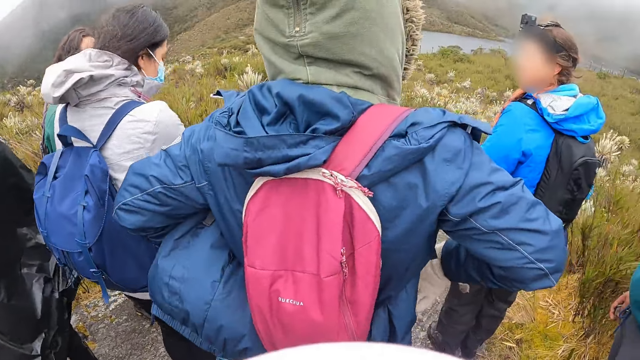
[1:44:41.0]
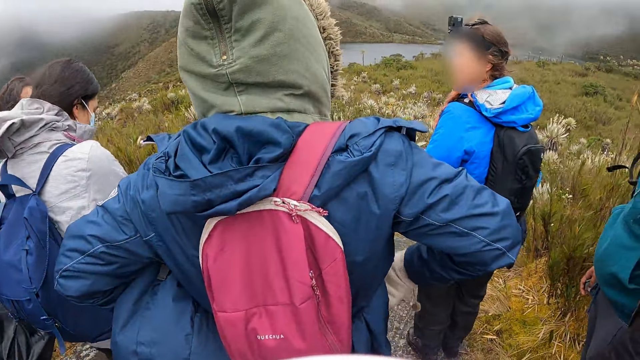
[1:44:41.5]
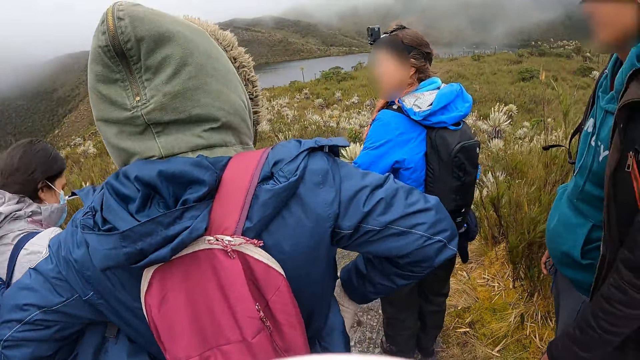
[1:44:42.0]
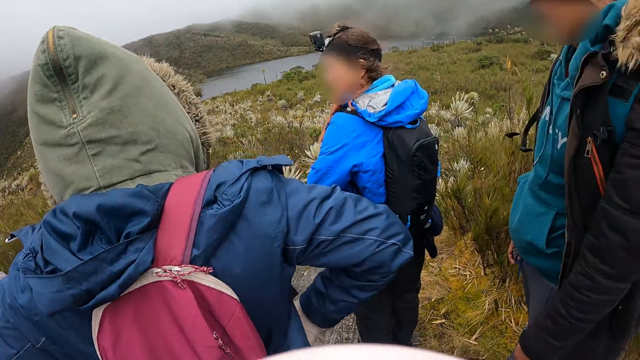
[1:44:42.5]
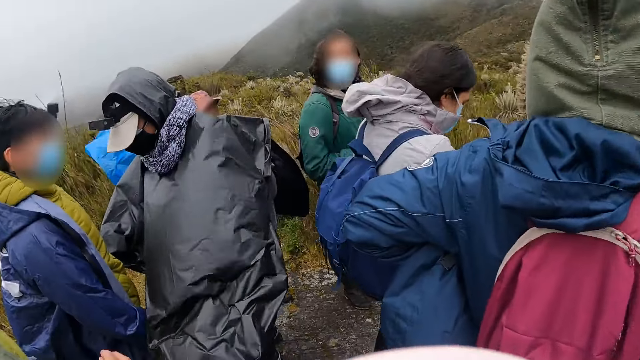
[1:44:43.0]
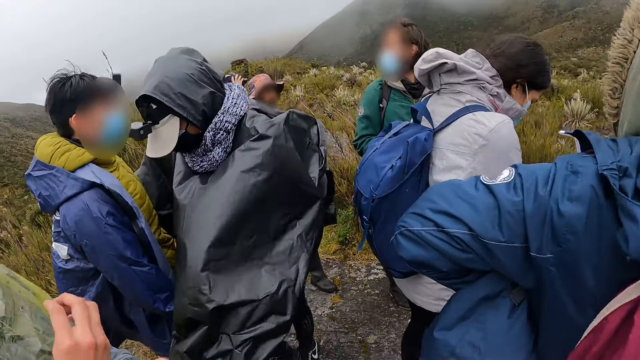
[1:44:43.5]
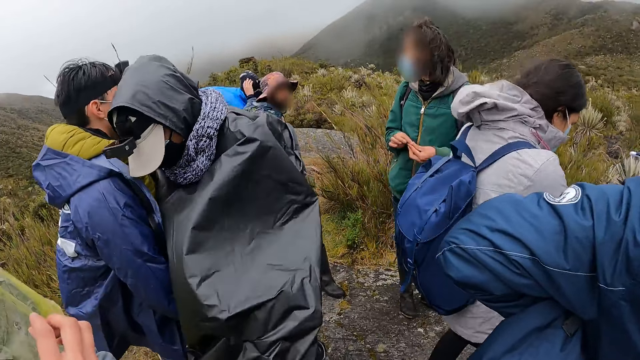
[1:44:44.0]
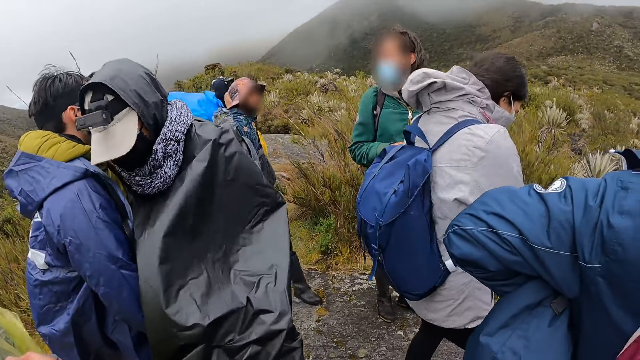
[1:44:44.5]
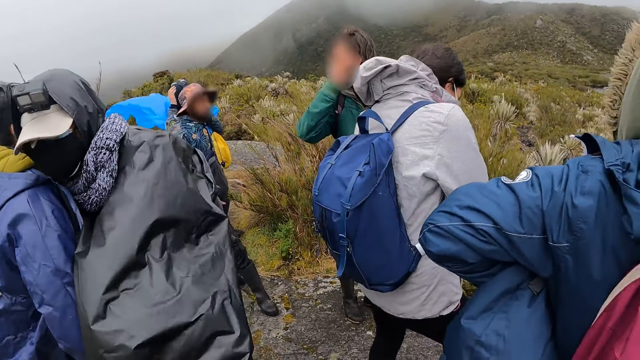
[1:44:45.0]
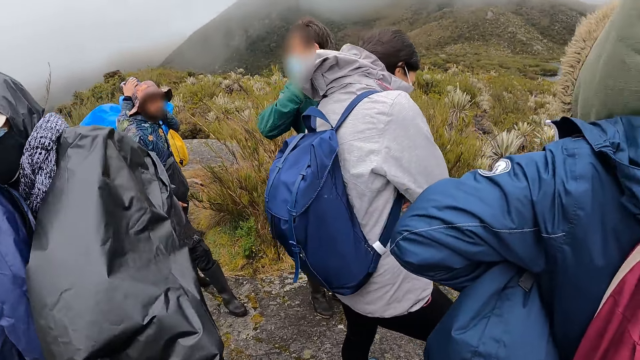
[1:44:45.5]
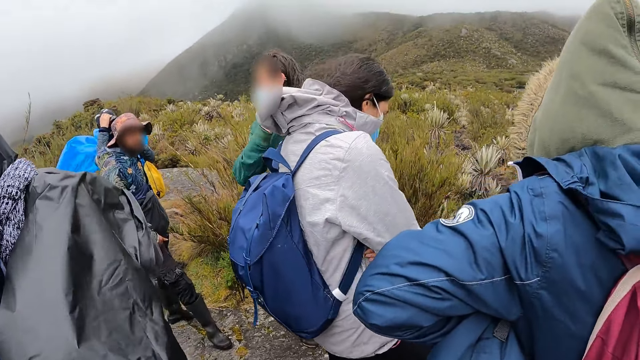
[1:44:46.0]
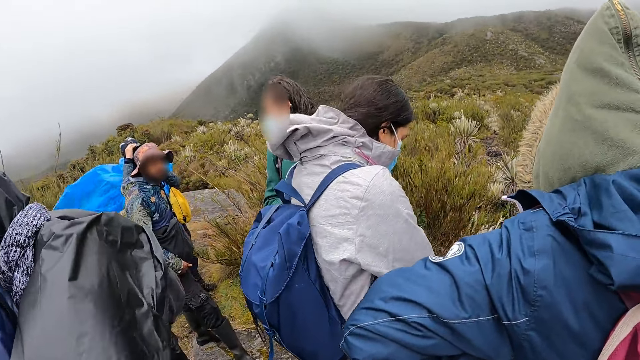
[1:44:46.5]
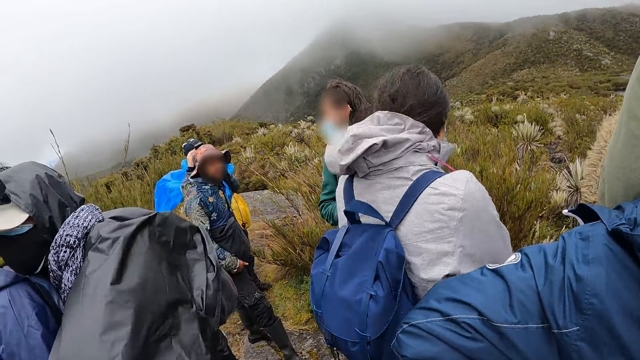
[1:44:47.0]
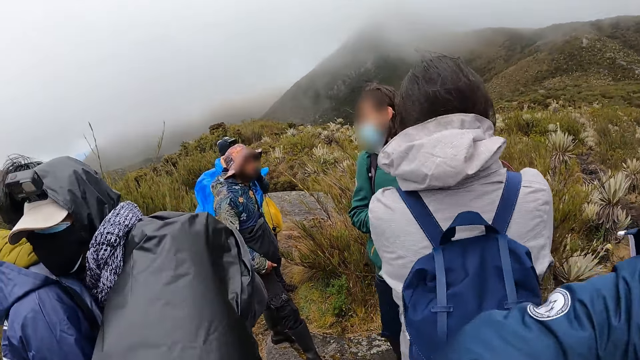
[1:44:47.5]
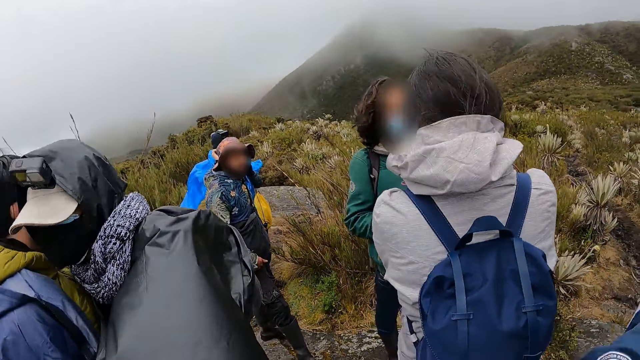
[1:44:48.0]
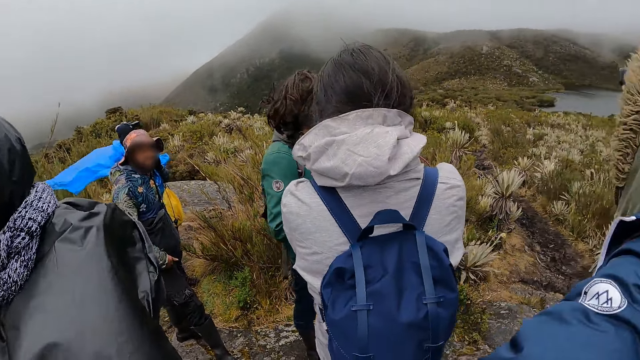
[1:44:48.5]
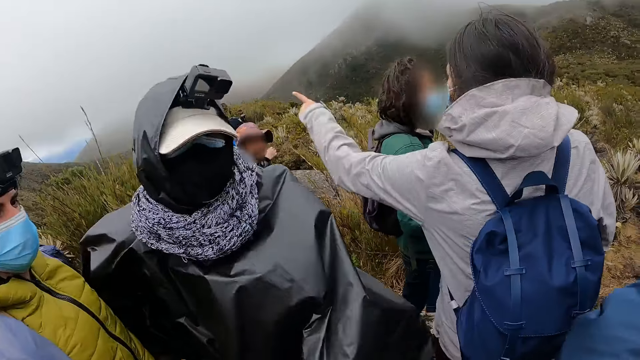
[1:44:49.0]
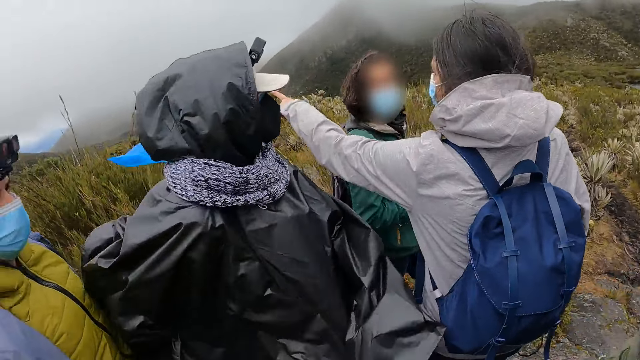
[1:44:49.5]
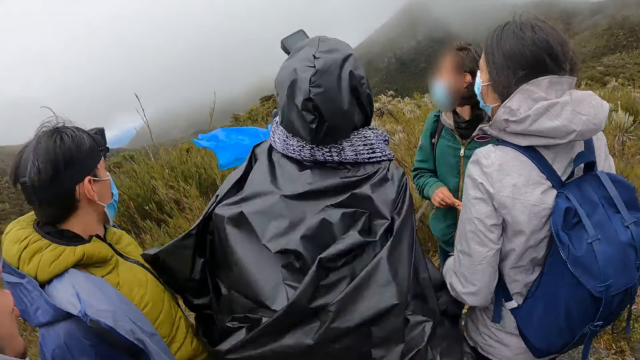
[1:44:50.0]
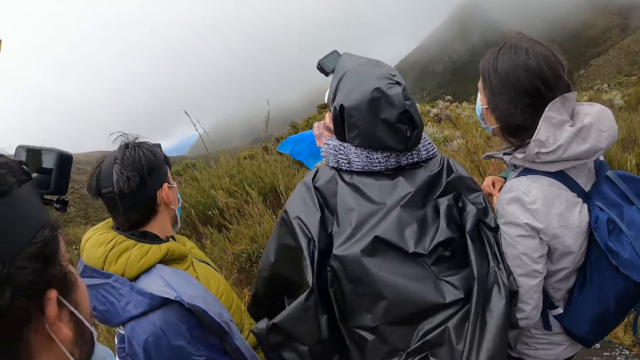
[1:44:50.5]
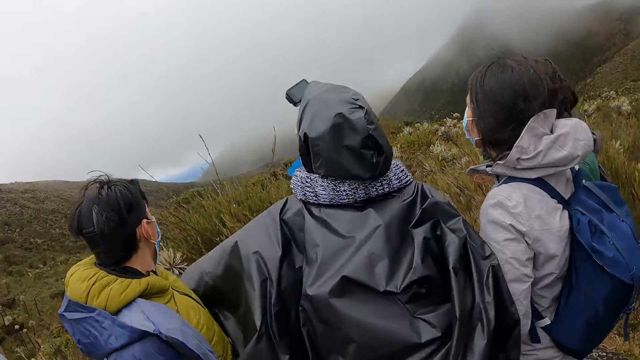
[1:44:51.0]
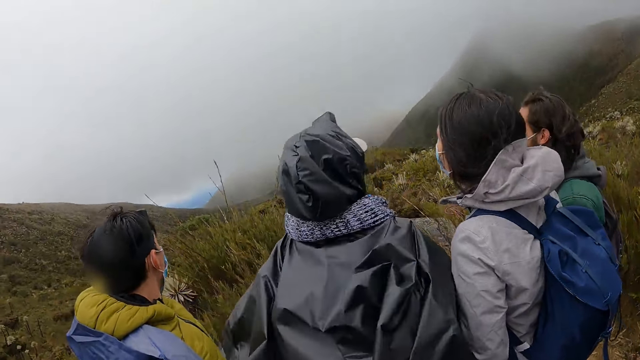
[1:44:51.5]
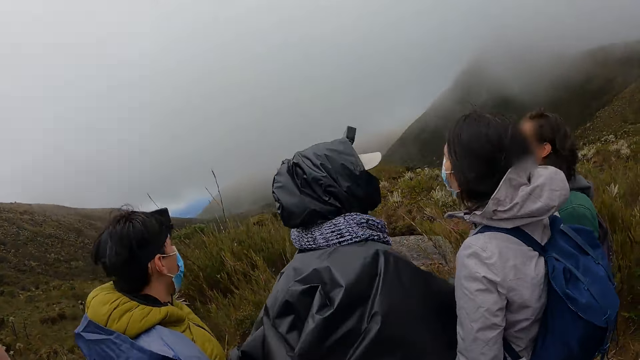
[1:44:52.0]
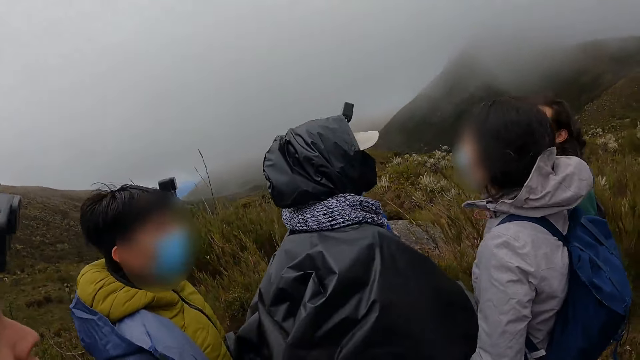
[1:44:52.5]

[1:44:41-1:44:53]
A woman interacts with the group of people.

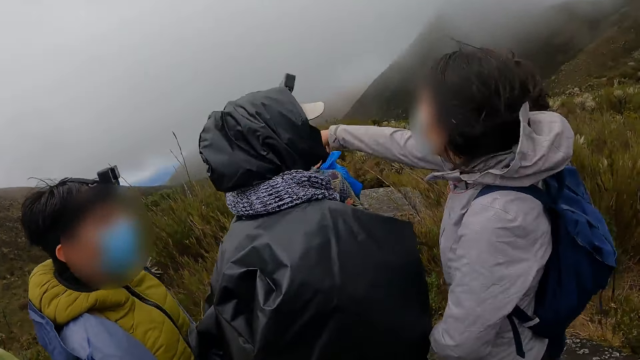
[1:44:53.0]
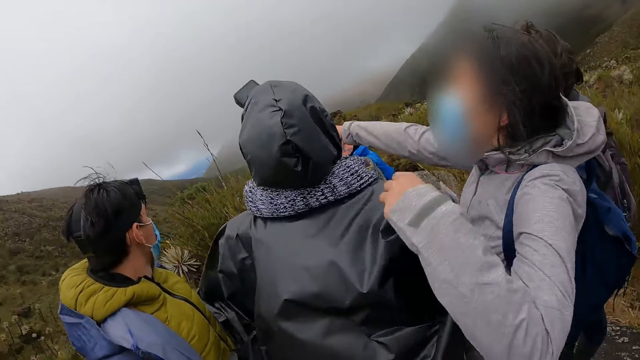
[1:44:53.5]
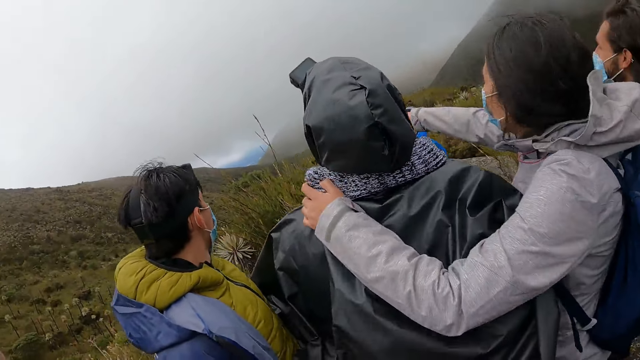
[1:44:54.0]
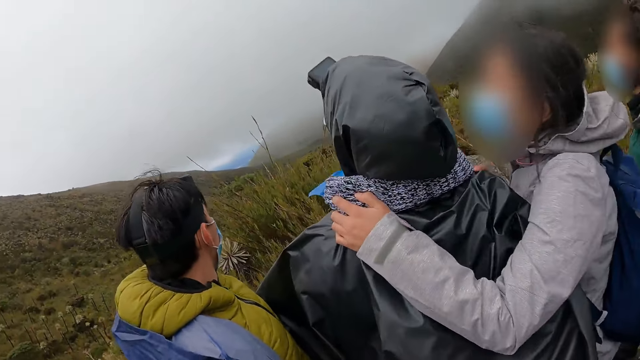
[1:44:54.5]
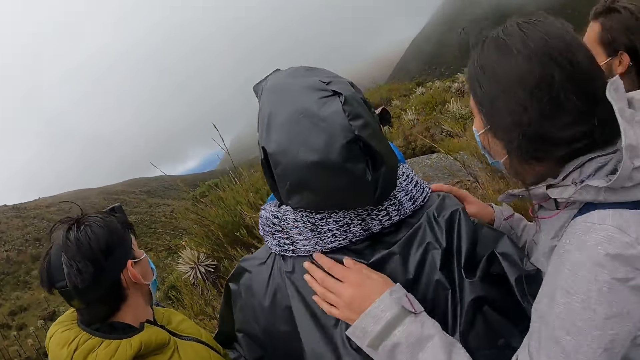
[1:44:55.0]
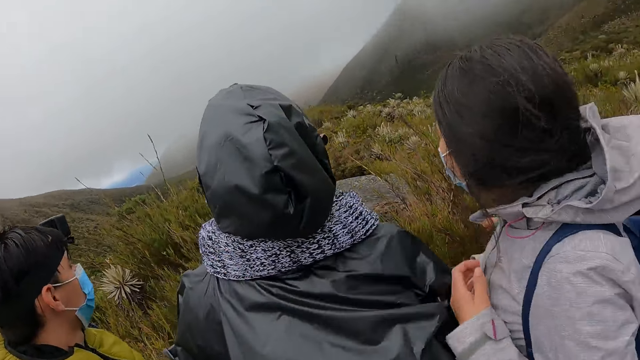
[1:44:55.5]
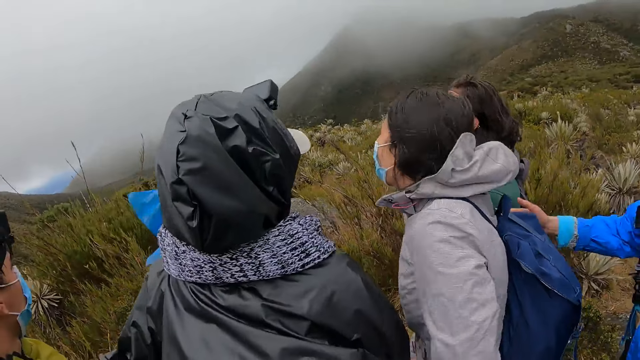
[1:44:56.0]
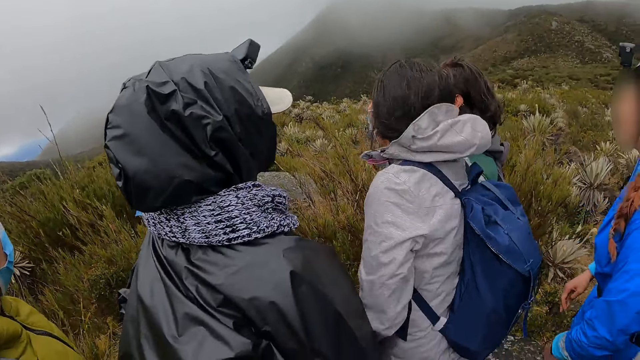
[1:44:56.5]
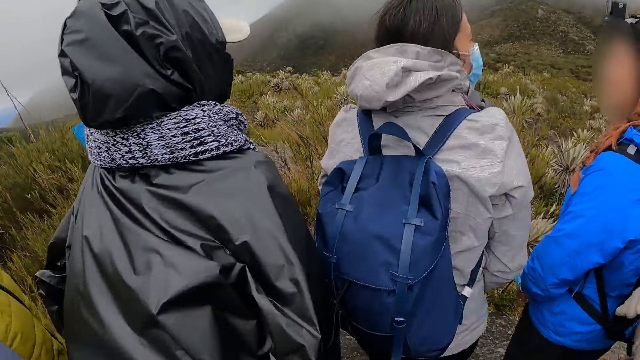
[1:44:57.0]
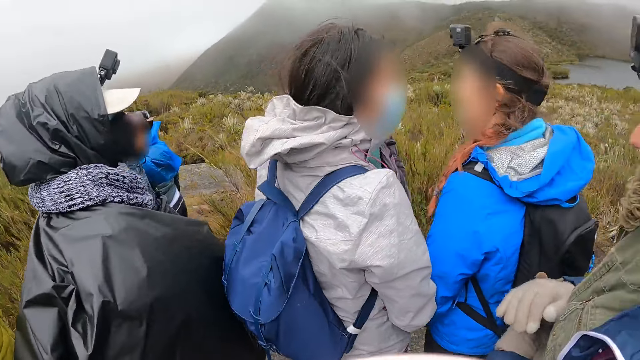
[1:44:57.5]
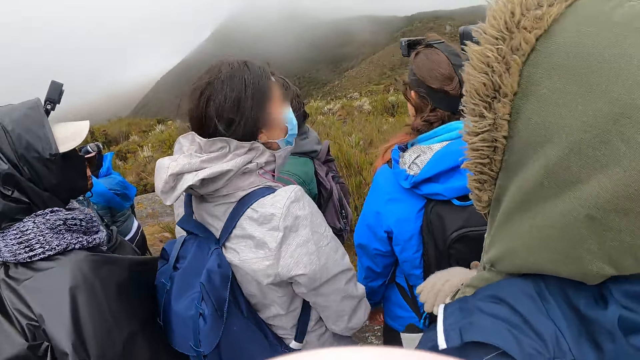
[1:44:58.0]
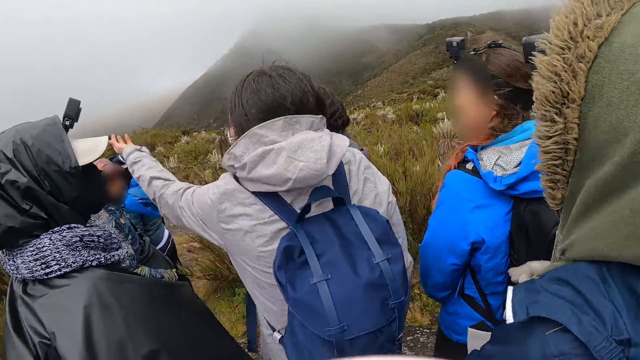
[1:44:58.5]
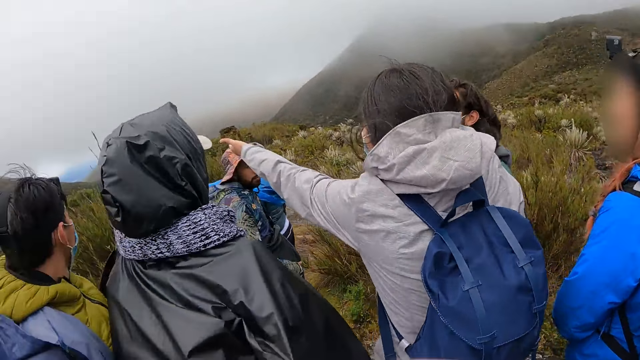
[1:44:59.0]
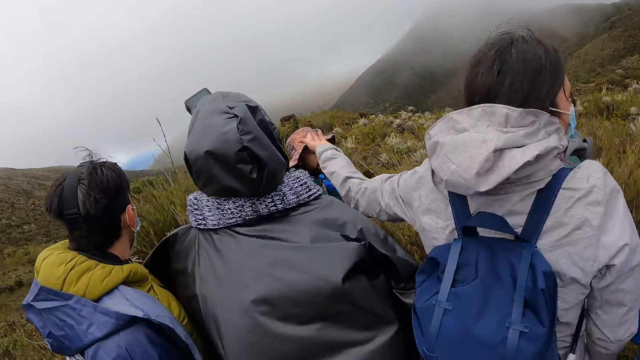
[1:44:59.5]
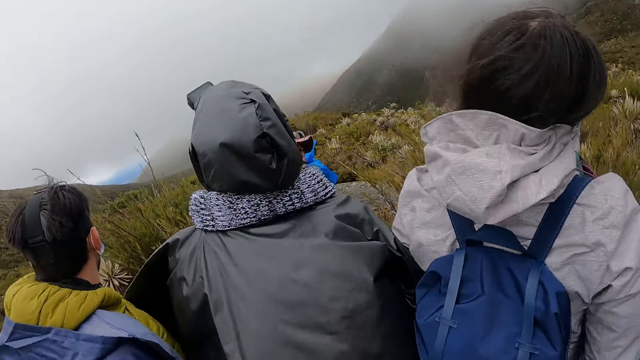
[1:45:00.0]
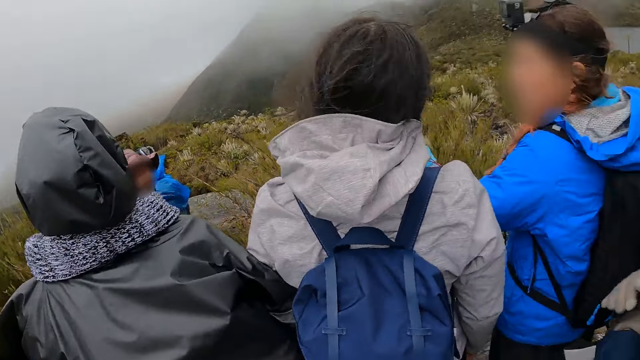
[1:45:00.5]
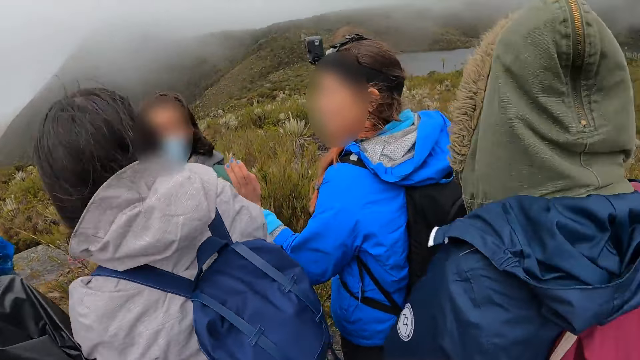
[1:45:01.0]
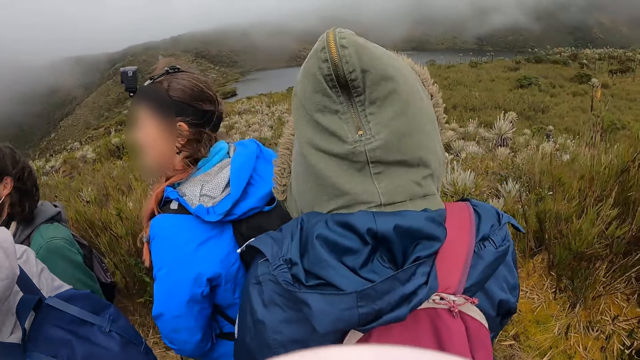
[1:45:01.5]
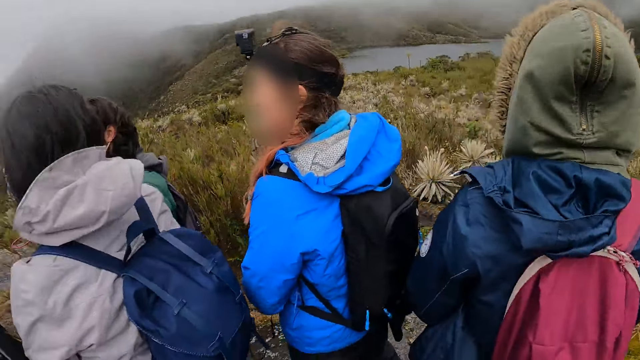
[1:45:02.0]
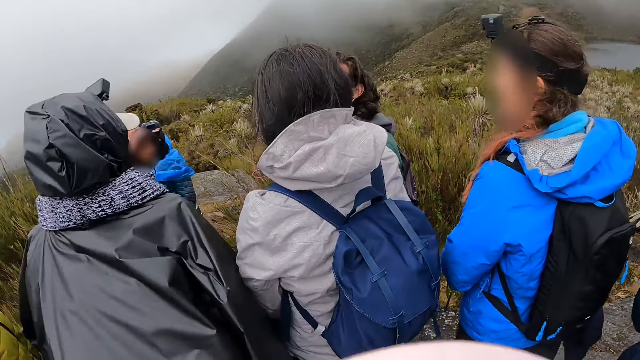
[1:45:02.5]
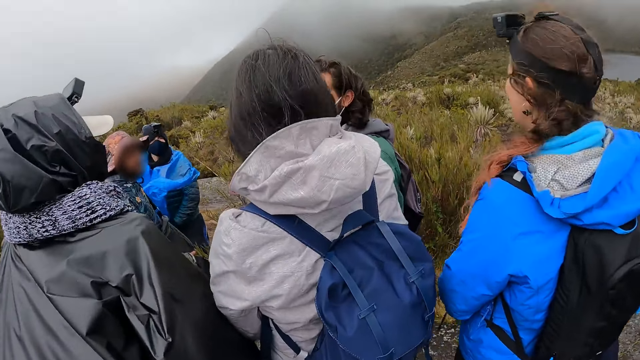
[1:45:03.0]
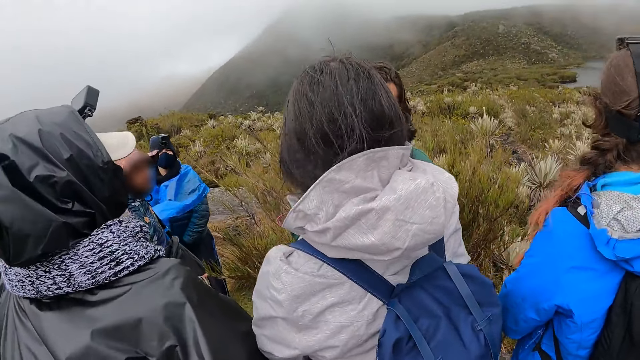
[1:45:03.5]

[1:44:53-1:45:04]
The woman touches the man with her left hand. The woman interacts with the group of people.
